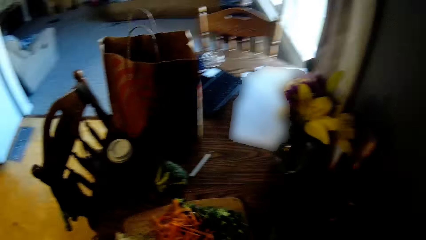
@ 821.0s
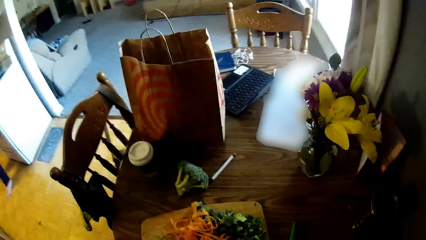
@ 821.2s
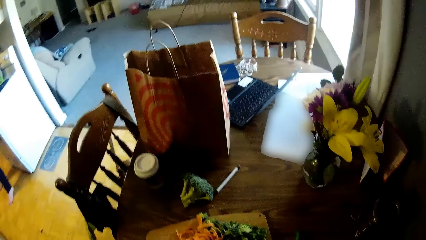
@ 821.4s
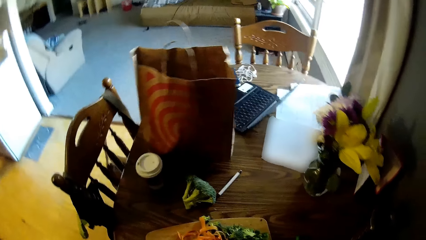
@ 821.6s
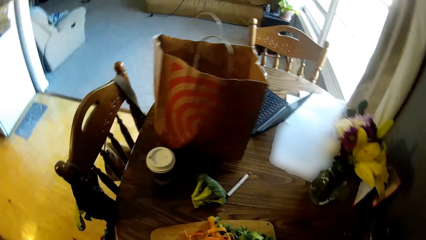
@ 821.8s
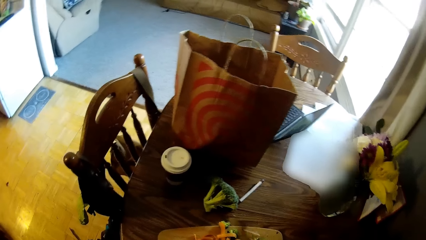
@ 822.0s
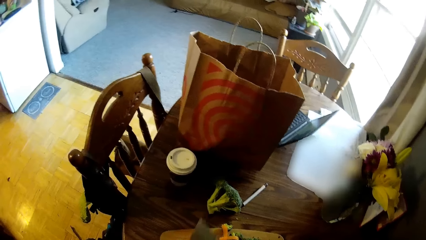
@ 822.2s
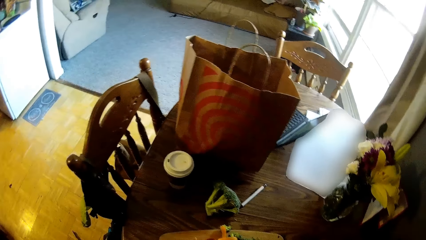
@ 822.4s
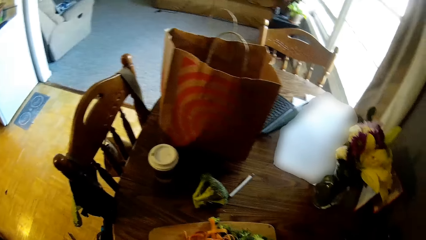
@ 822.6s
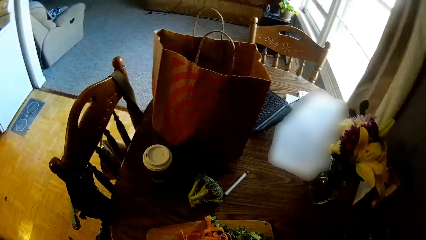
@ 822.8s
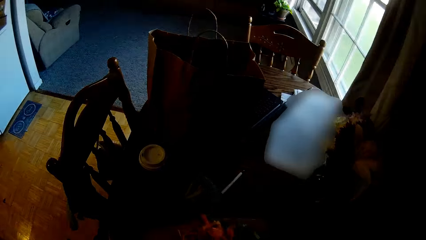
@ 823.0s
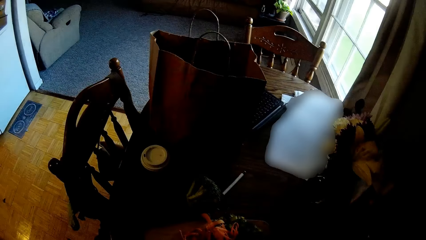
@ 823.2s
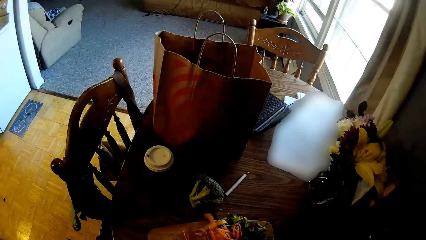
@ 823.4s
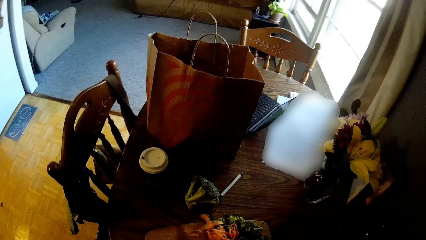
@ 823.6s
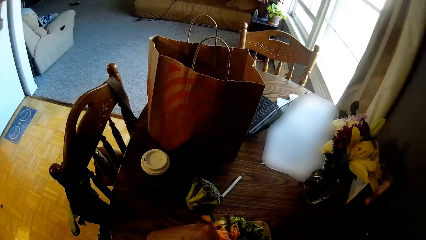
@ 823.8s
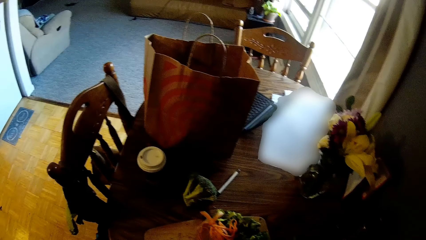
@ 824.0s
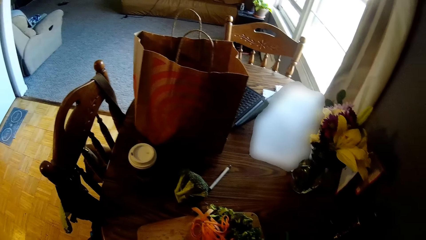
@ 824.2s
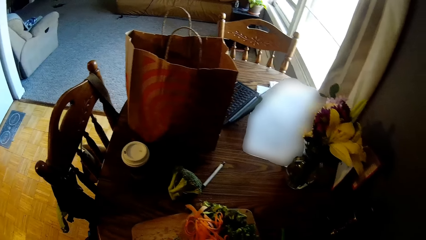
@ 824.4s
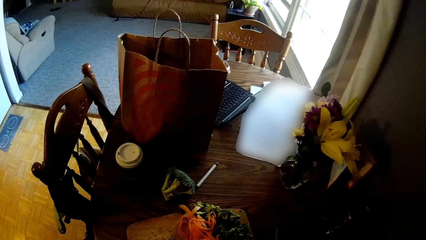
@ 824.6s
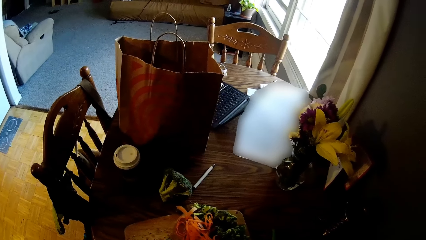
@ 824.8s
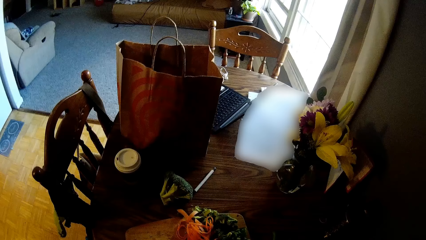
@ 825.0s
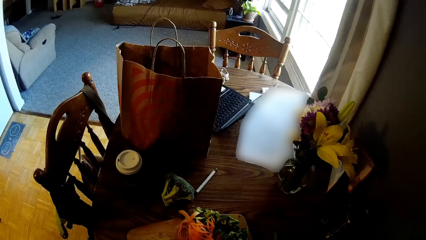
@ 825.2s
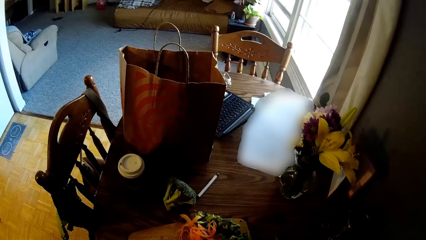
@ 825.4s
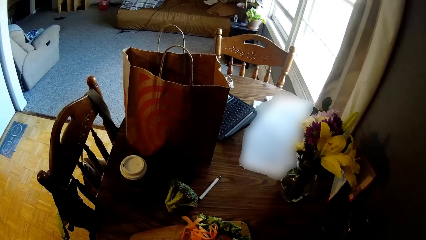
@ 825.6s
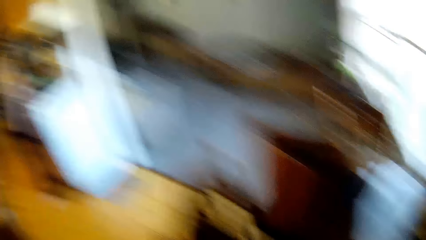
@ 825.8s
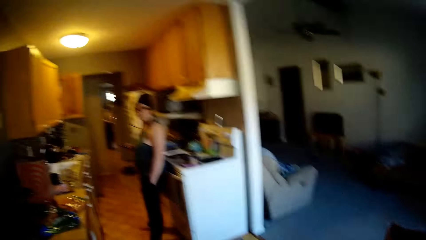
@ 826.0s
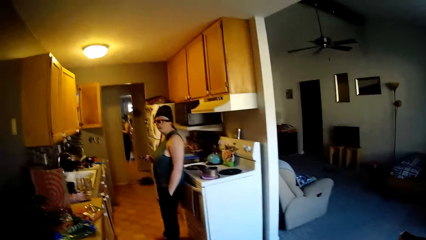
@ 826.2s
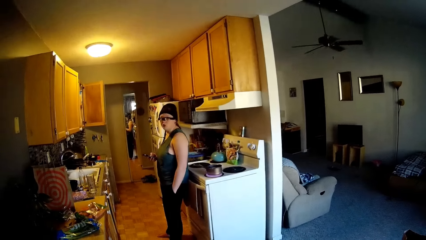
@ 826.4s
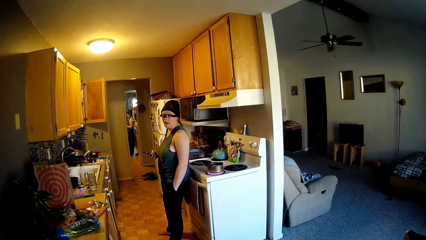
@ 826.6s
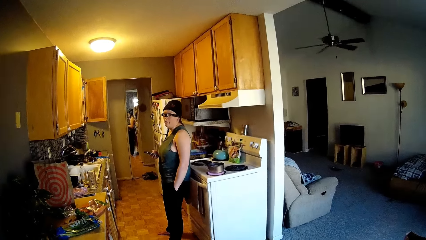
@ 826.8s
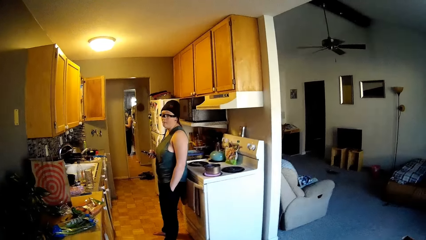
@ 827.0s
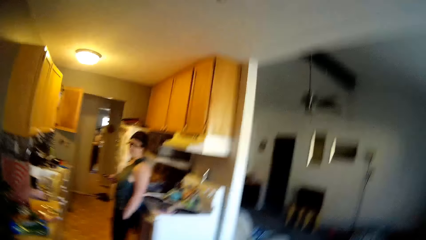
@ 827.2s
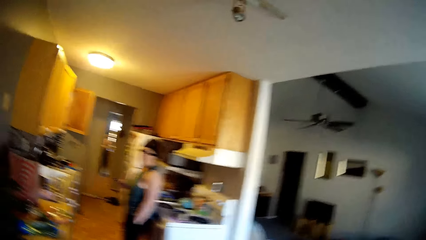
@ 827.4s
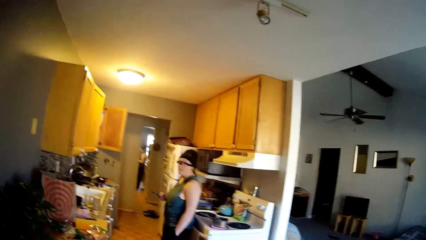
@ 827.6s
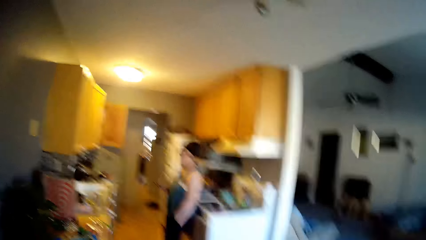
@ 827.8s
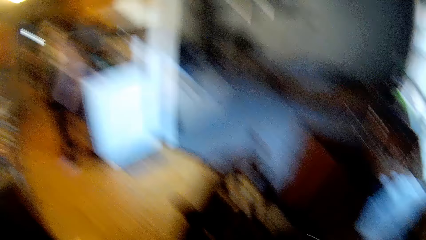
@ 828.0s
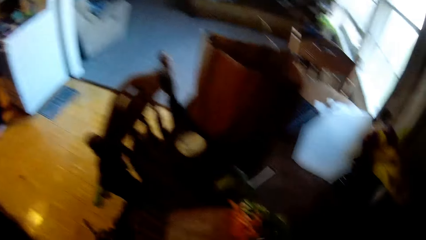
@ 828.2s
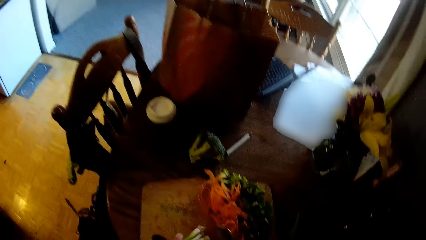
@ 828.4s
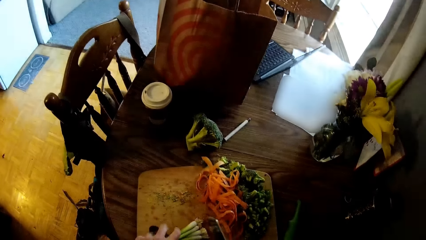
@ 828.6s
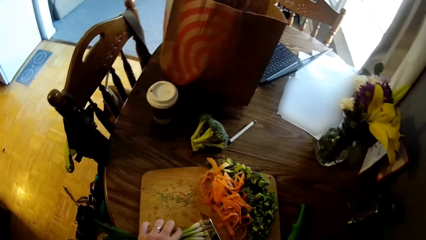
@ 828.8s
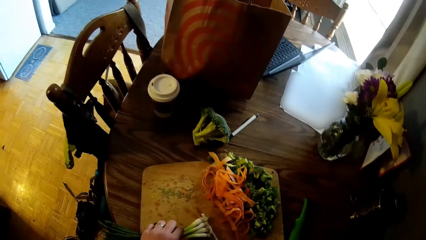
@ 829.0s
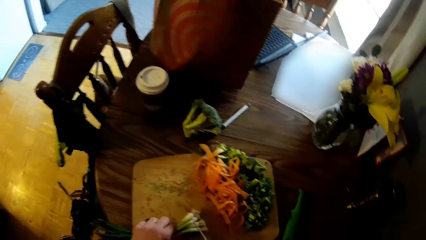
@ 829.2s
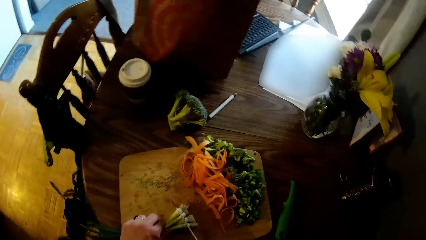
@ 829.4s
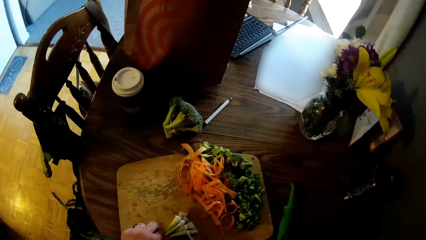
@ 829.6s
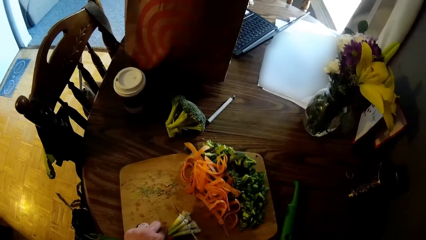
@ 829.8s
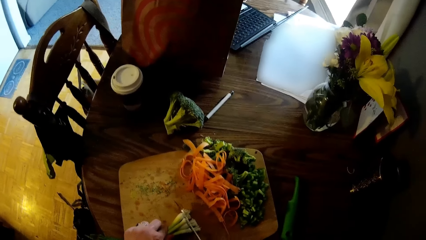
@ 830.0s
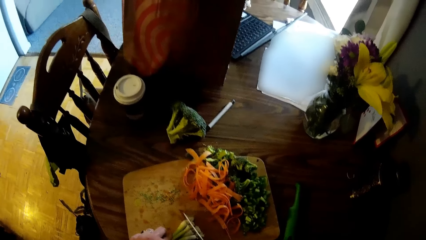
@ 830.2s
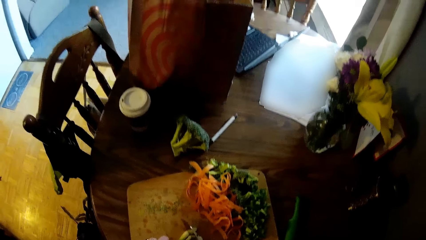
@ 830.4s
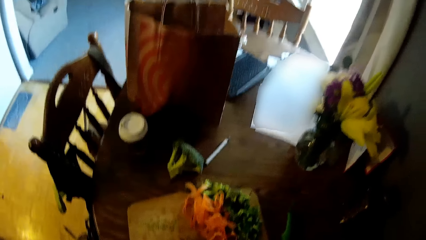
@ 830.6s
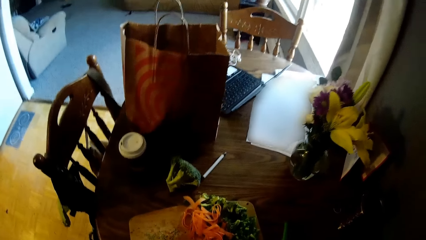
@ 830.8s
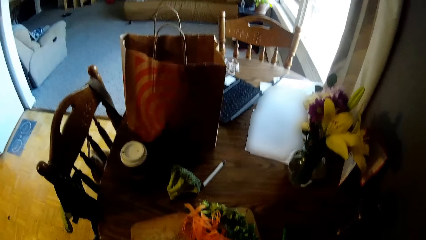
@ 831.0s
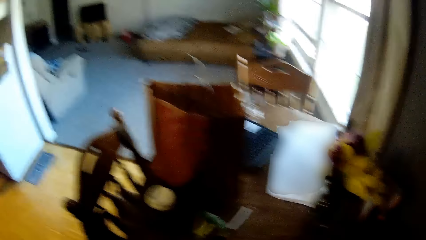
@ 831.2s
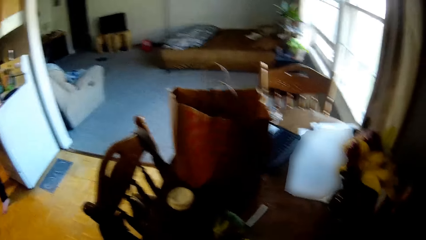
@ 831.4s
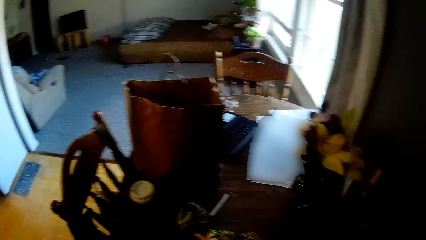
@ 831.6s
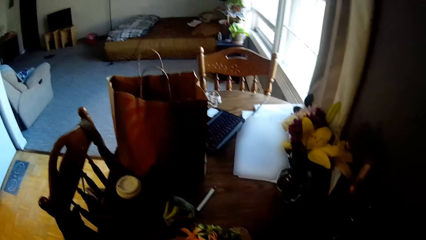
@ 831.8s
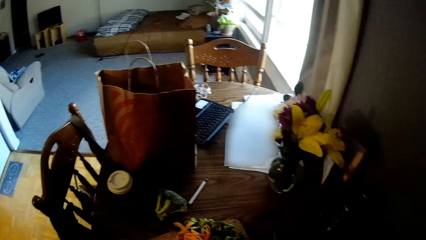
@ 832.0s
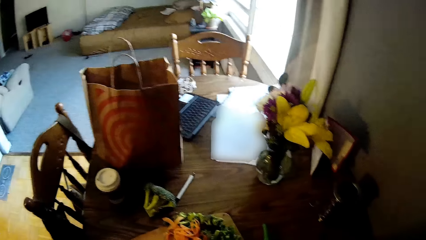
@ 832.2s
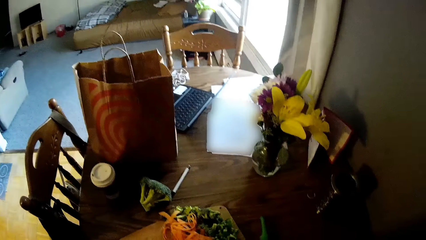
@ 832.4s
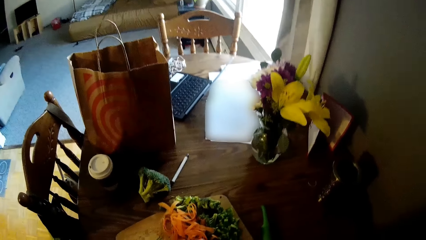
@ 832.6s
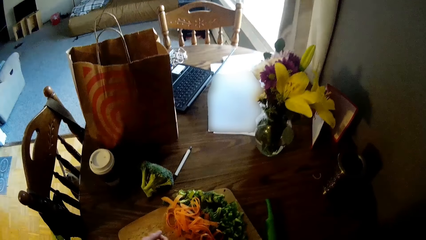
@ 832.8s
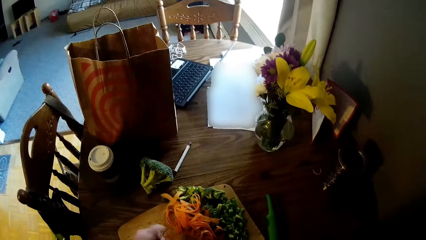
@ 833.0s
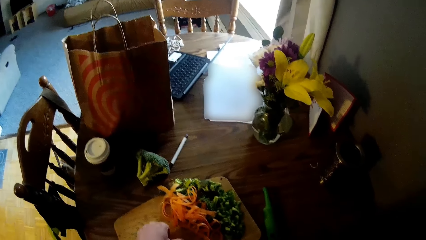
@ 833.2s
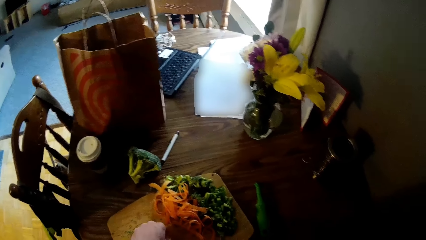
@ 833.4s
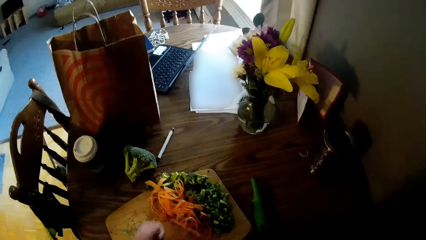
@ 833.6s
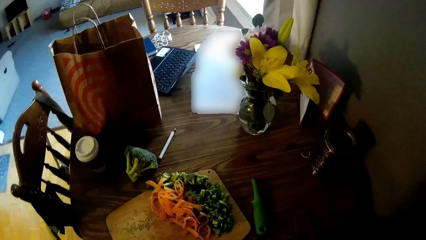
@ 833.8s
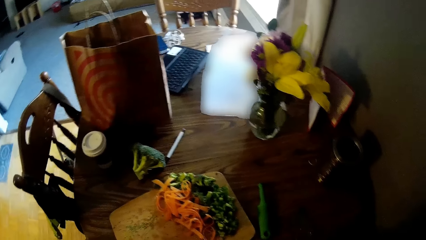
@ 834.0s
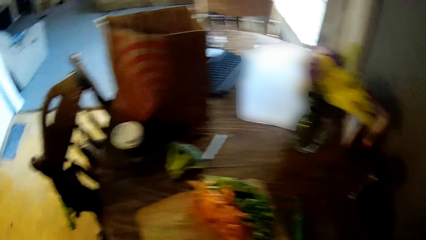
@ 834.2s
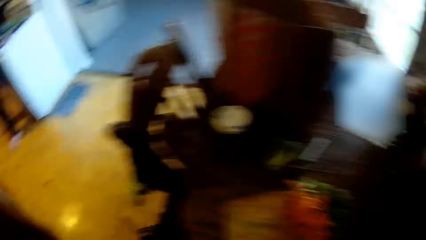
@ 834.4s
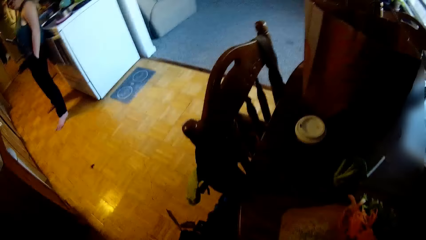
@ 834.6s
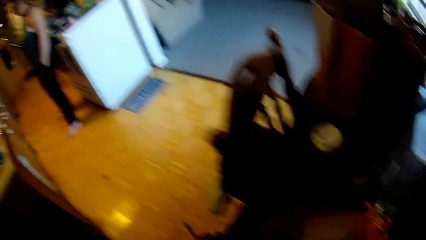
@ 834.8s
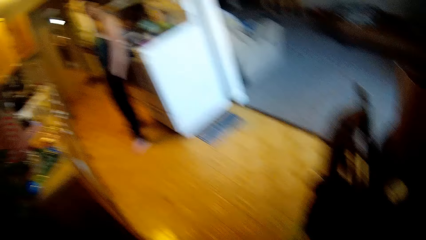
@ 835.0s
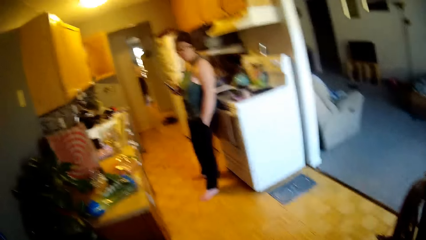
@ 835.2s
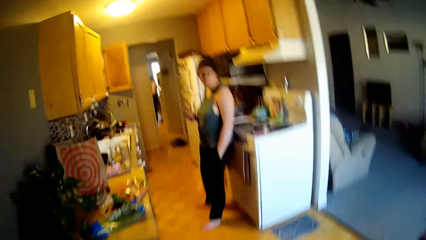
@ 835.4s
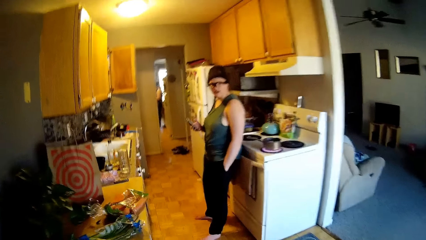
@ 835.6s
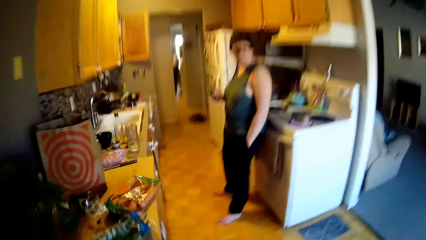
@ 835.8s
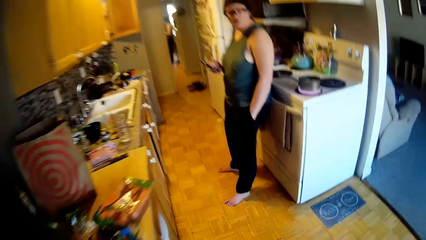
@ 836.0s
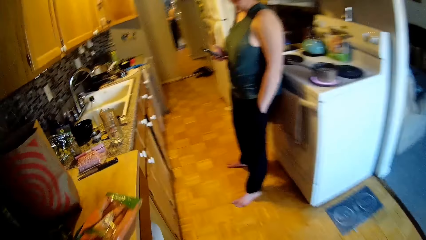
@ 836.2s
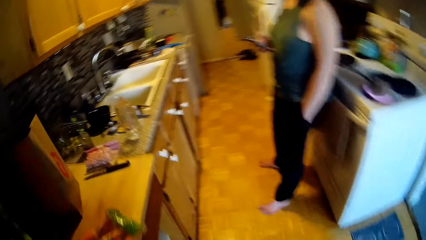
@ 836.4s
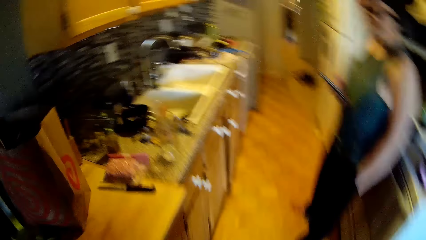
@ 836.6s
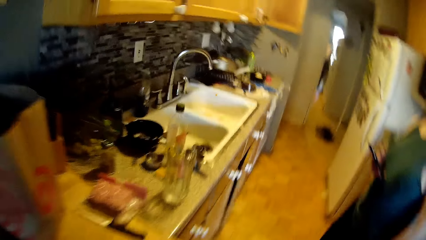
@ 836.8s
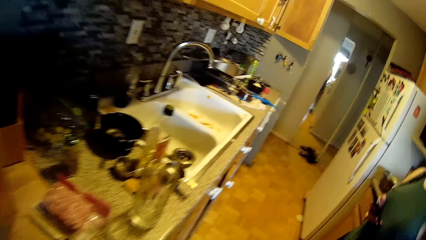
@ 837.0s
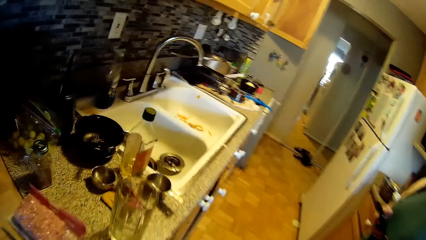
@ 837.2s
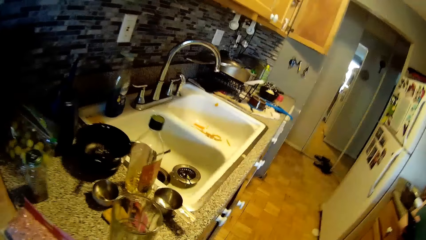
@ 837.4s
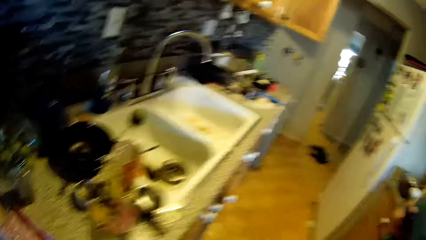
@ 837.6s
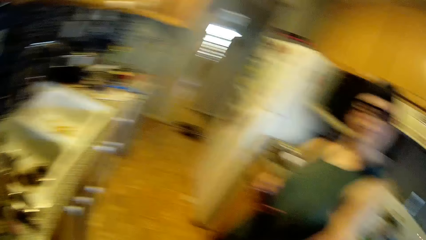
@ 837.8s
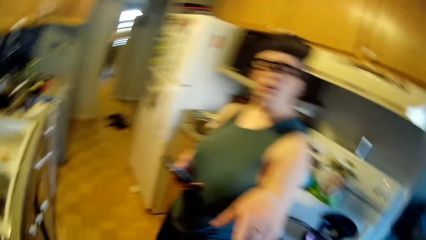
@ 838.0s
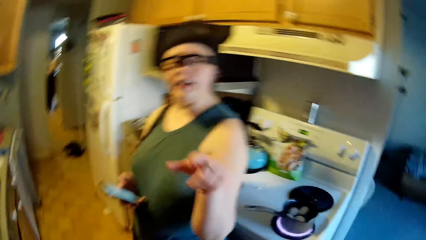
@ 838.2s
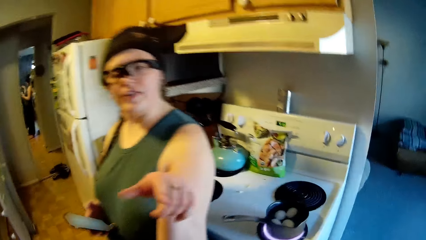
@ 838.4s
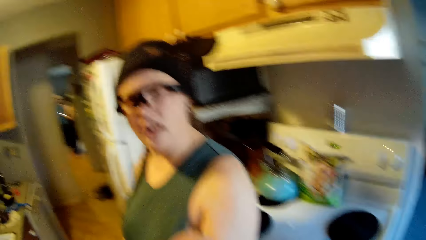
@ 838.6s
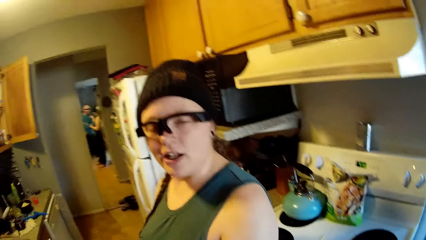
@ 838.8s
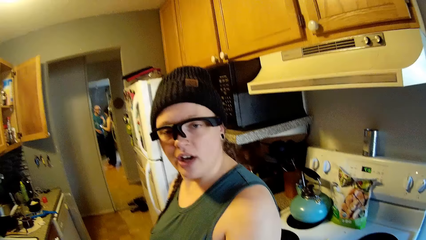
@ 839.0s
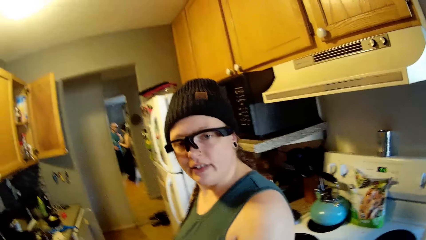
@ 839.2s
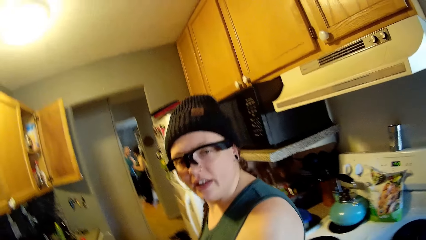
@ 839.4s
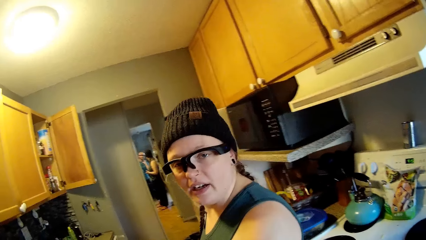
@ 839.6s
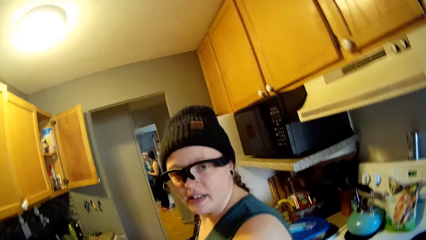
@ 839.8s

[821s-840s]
The woman holds a phone in her right hand. The camera wearer interacts with the woman. He chops some celery on the chopping board with the knife in his right hand. He holds the celery on the chopping board with his left hand.
